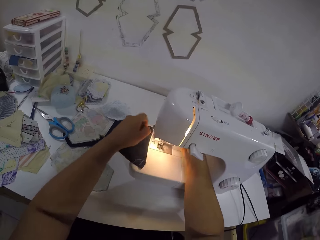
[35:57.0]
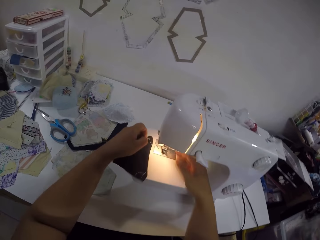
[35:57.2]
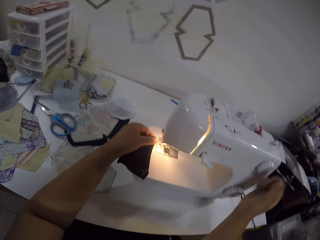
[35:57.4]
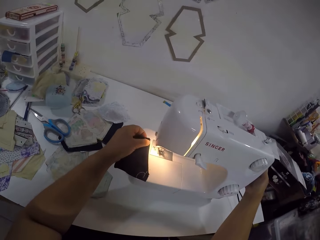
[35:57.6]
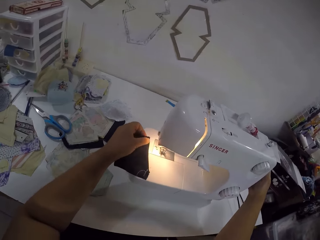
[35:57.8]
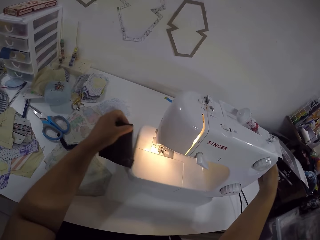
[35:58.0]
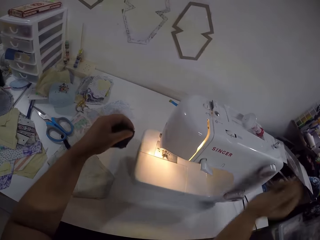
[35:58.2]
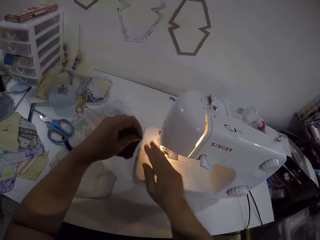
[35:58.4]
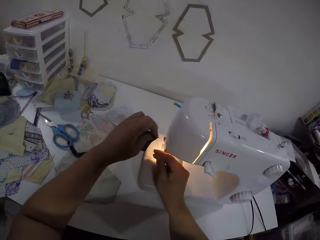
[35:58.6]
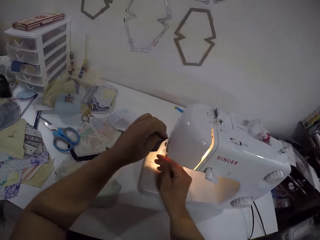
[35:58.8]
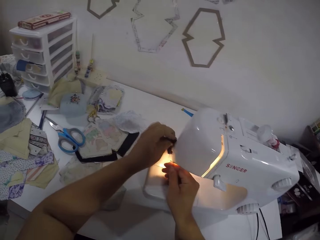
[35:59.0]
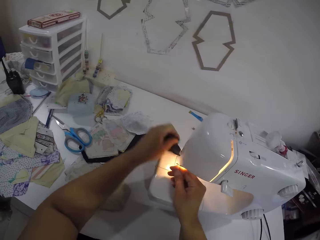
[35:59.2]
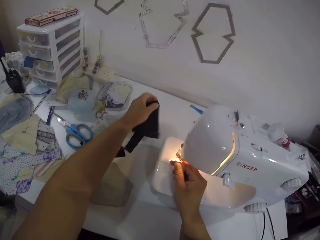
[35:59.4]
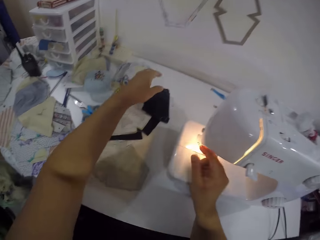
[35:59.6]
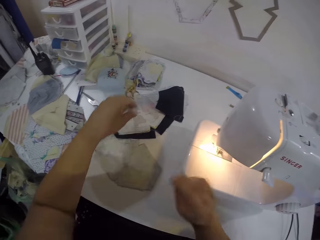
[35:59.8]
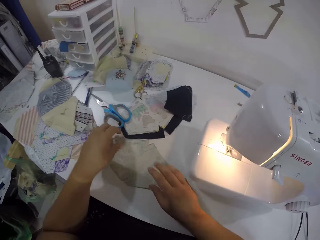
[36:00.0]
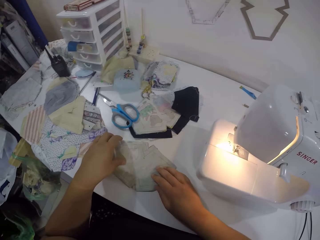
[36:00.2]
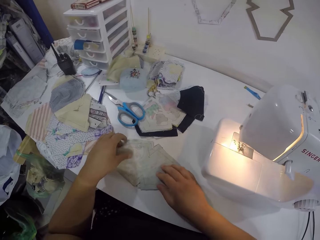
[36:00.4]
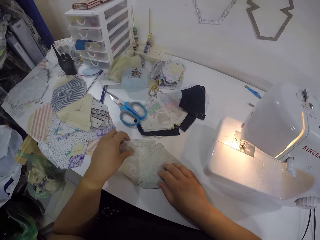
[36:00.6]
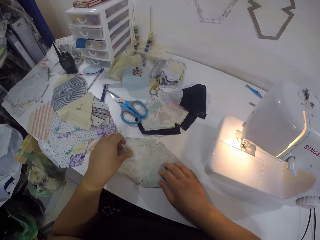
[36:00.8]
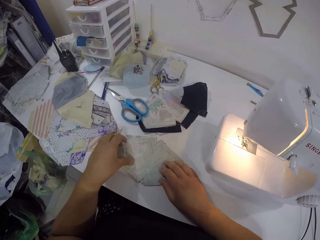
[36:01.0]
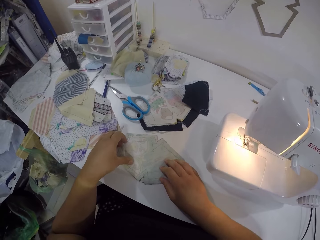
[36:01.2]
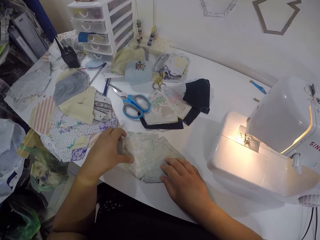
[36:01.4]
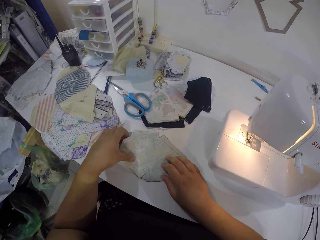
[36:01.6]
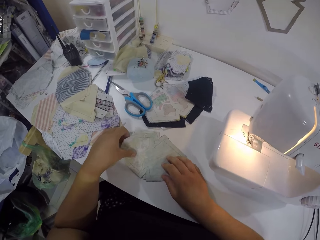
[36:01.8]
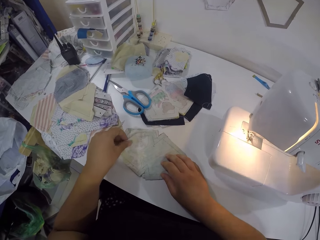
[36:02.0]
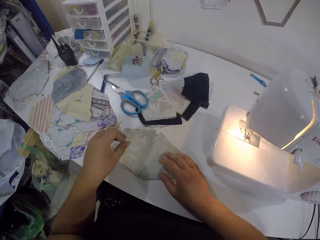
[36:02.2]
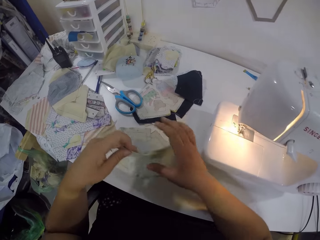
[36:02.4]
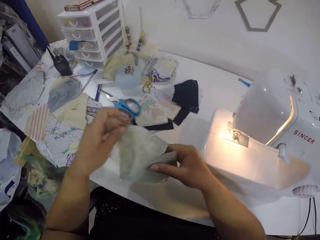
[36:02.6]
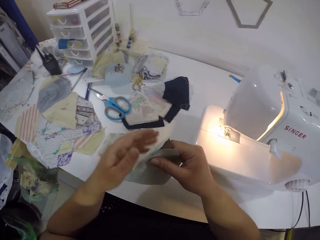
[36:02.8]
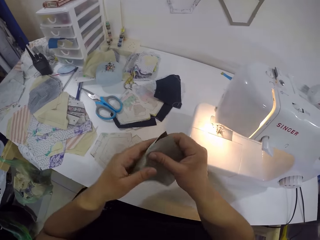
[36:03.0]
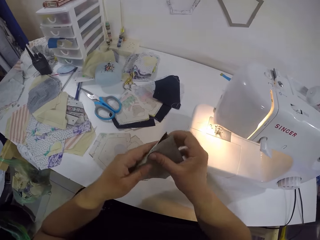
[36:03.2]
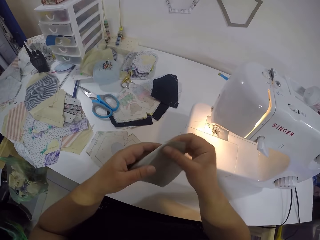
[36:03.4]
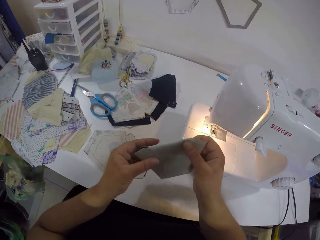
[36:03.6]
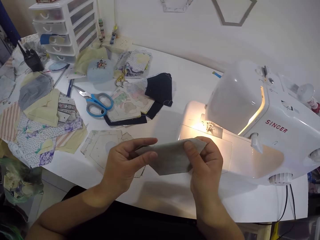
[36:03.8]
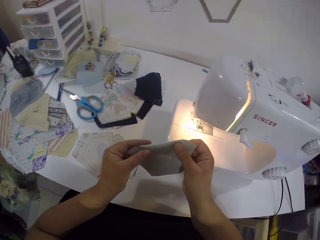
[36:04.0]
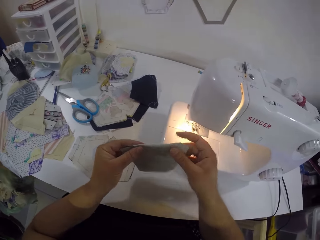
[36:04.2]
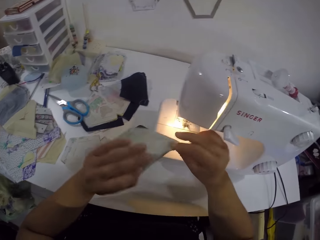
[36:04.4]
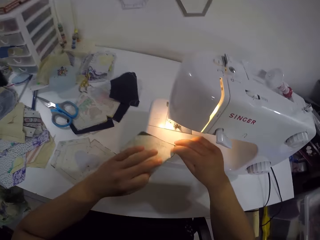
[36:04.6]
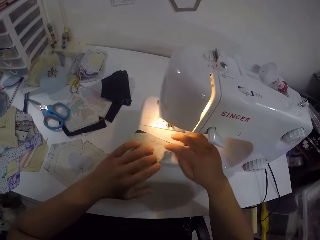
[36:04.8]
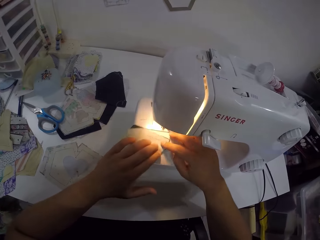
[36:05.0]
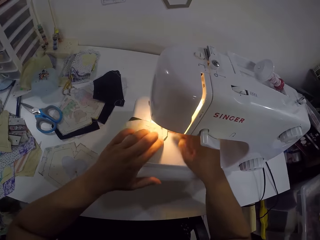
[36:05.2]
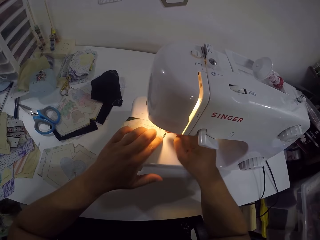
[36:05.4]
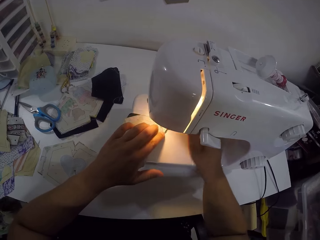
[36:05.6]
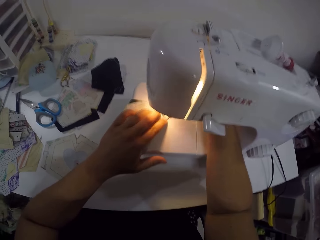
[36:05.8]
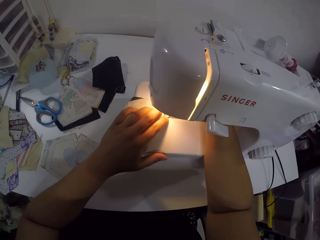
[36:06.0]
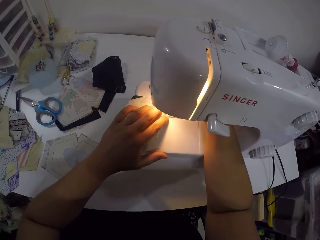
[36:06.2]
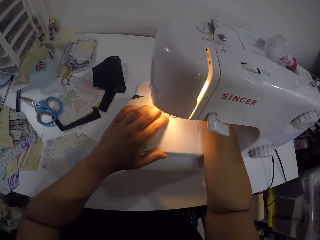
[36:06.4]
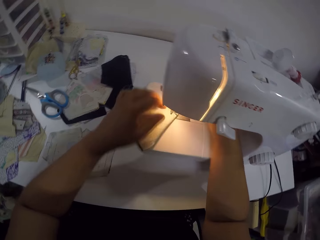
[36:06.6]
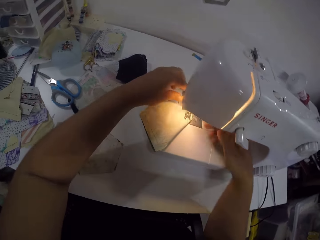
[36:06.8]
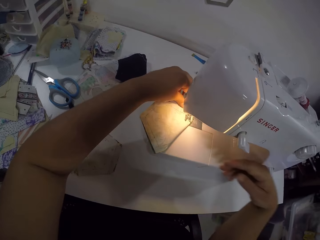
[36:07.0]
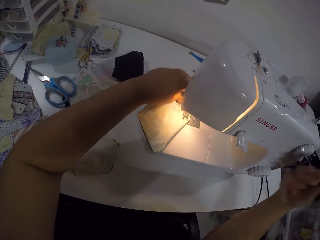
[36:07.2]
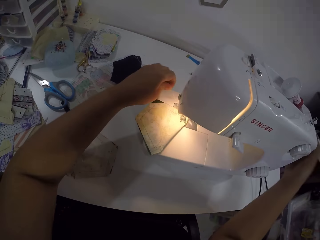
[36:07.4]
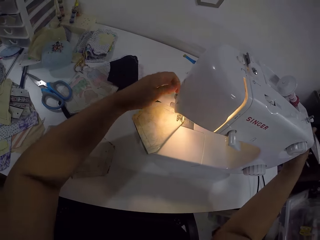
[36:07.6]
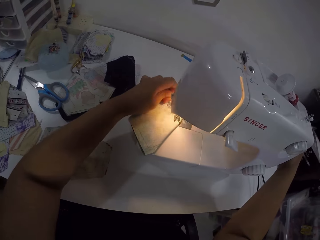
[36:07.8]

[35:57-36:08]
The camera wearer picks the fabric from the needle plate with her left hand. She touches the thread. She turns the handle wheel on the sewing machine with her right hand. She touches the sewing machine. She holds the thread in her left hand. She cuts the thread in her right hand with the thread cutter. She touches the thread. She places the fabric in her left hand on a table. She picks the fabric from the table with both hands. She folds the fabric with both hands. She places the fabric in both hands on the needle plate. She pushes the fabric under a presser foot with both hands. She puts her hand on the sewing machine. She turns the handle wheel on the sewing machine with her right hand.

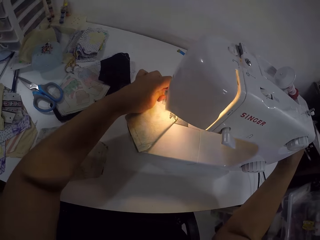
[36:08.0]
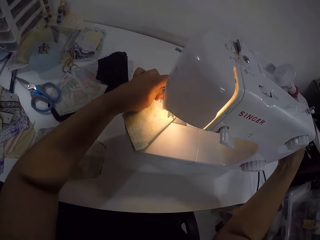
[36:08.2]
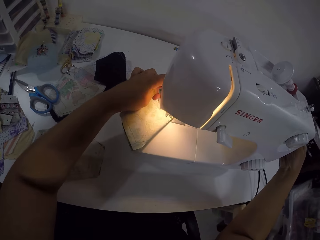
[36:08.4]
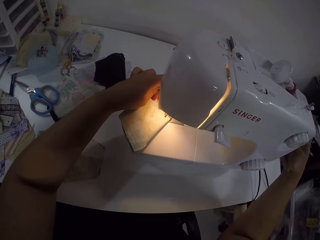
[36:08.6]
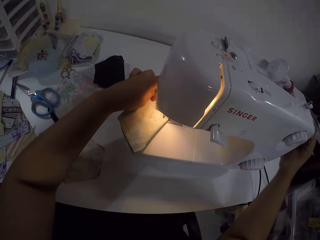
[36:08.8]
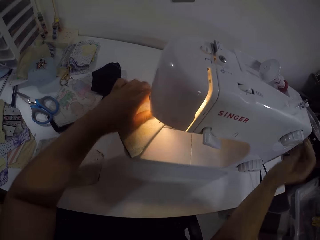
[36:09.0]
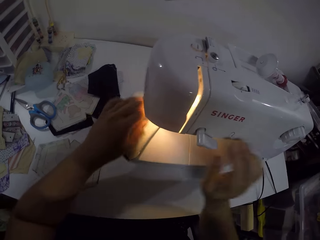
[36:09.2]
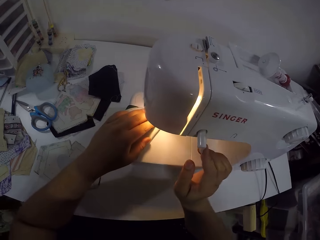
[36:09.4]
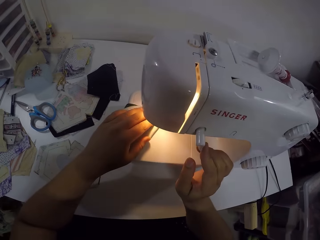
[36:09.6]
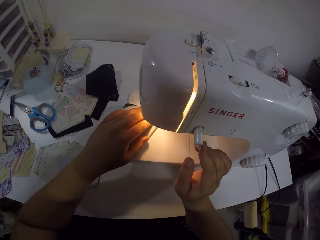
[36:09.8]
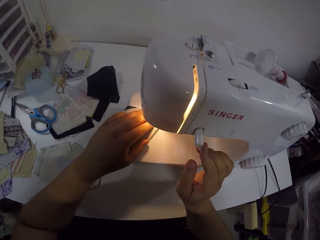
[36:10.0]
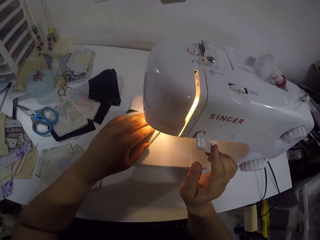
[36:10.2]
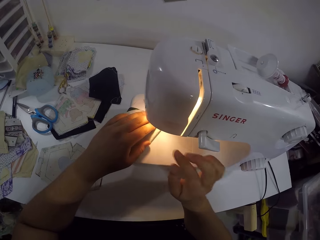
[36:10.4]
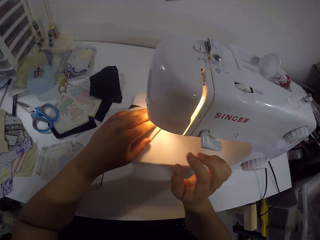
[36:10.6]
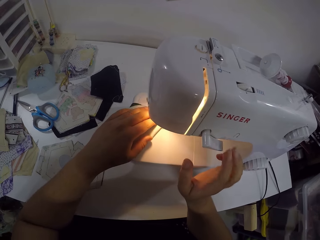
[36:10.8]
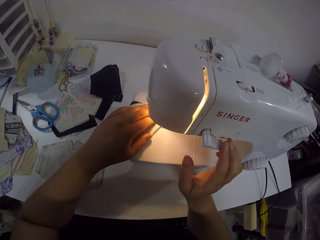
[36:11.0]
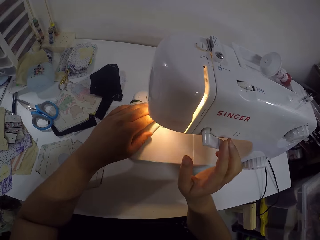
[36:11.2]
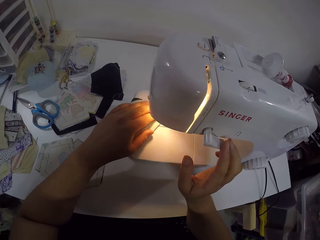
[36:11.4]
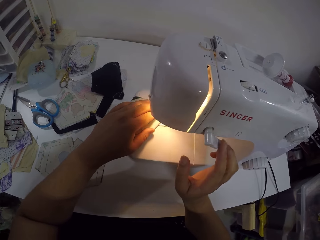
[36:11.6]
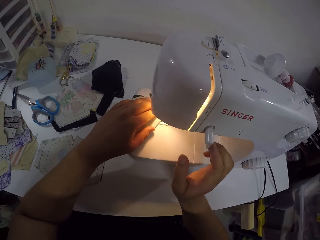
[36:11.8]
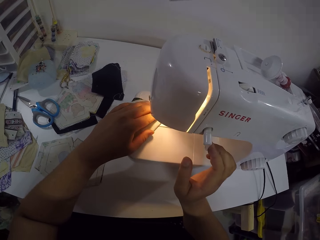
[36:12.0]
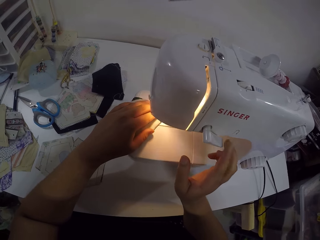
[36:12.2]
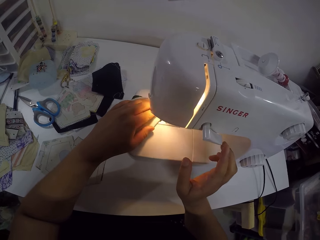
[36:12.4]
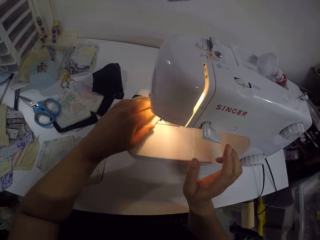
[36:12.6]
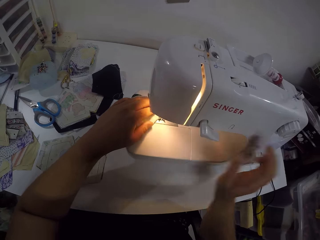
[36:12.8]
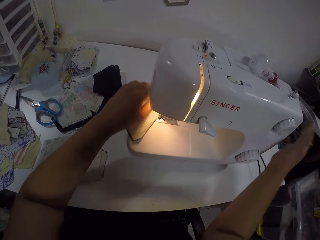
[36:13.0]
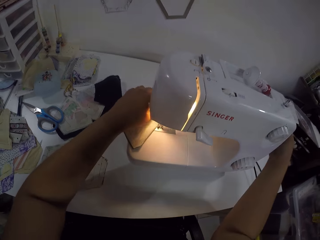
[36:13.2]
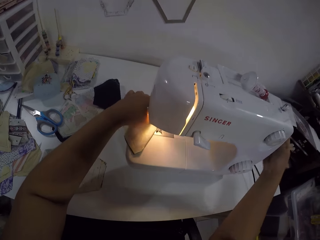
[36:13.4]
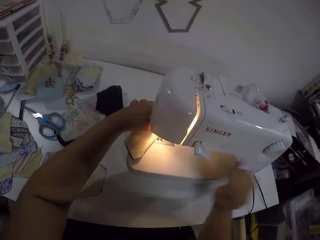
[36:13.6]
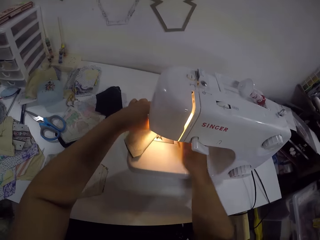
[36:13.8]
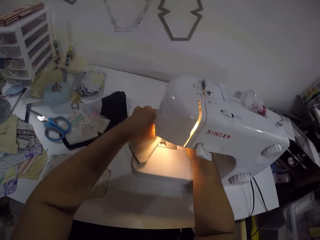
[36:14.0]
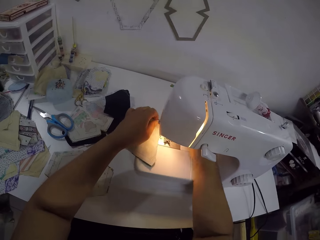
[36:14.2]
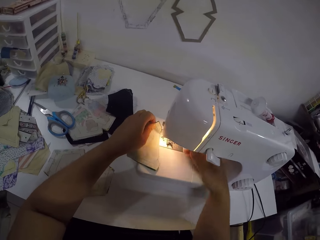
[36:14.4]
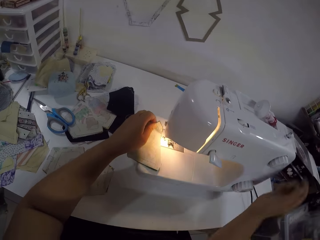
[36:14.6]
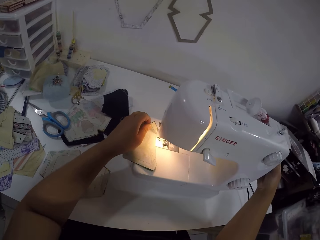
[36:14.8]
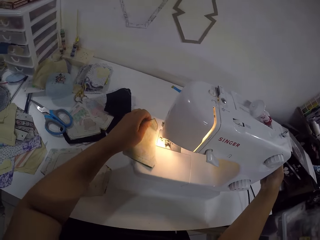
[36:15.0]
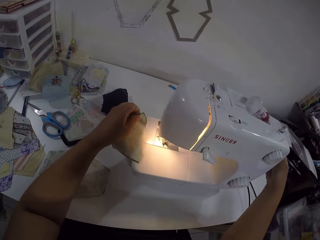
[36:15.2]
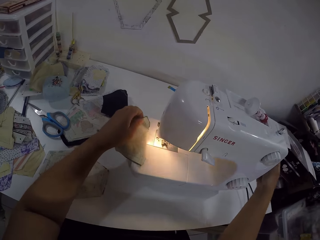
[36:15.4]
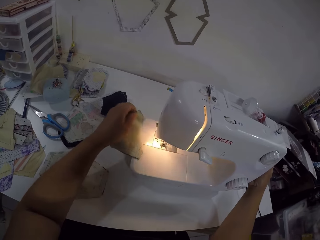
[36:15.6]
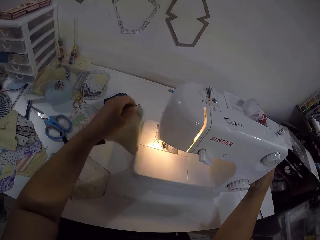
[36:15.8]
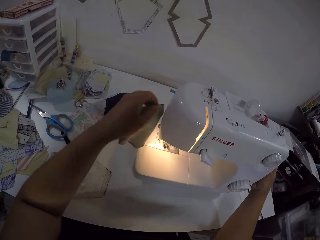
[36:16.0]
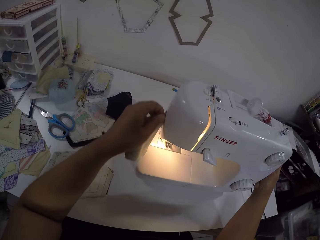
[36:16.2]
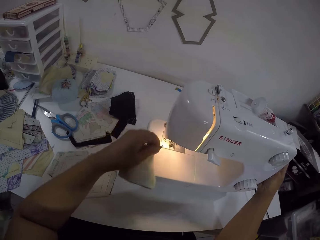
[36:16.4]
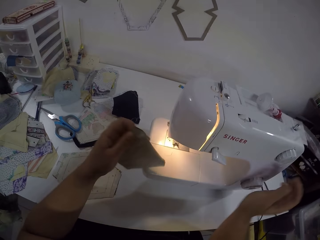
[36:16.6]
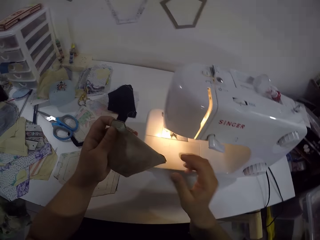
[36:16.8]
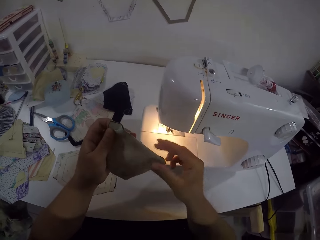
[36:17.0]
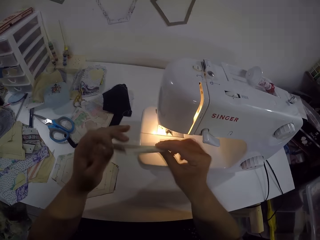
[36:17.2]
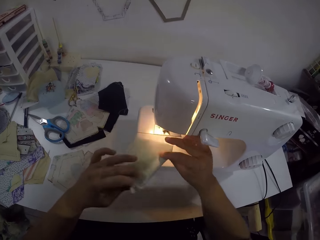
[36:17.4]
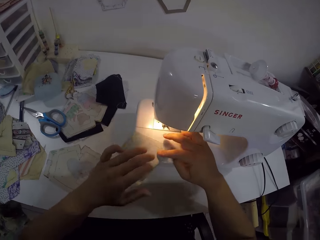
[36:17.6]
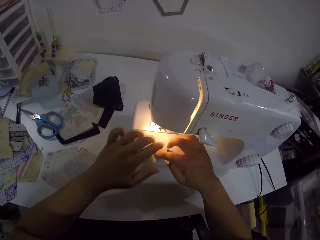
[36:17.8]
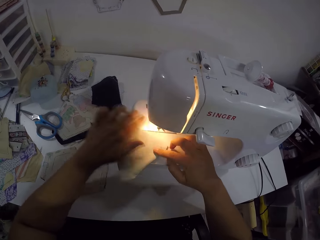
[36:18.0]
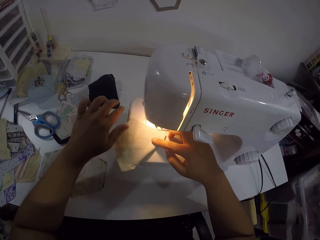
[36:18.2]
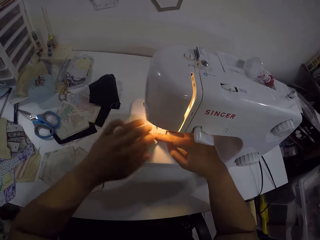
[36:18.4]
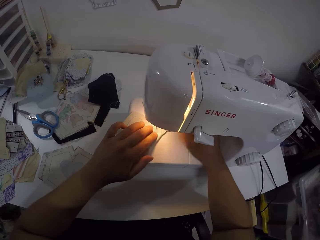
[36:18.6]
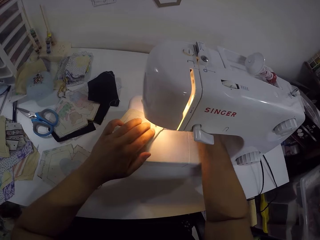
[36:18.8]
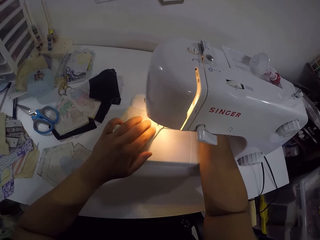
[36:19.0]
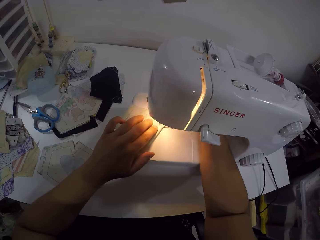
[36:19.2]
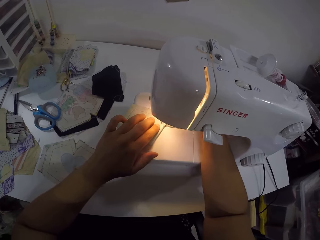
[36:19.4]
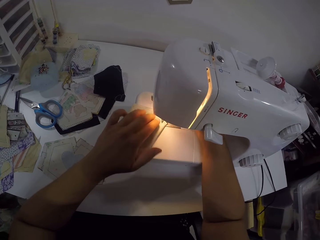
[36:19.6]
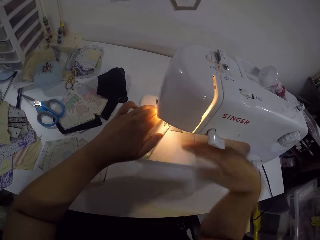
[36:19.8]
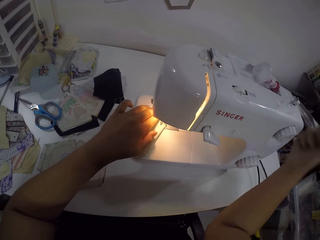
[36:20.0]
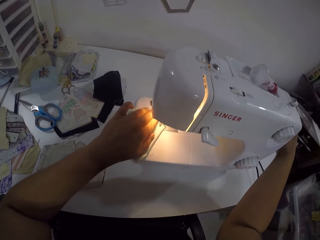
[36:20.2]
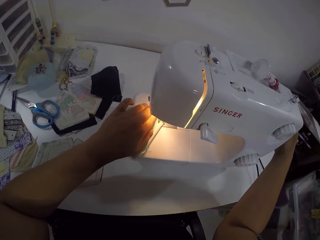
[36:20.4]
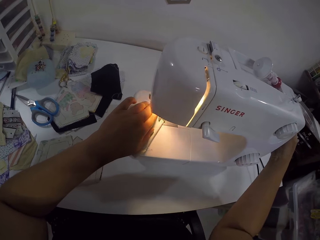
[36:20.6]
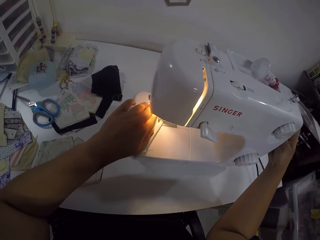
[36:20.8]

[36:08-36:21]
The camera wearer touches the sewing machine. She operates the reverse sewing lever on the sewing machine with her right hand. She sews the fabric with both hands. She operates the reverse sewing lever on the sewing machine with her right hand. She touches the sewing machine. She turns the handle wheel on the sewing machine with her right hand. She touches the sewing machine and puts her hand on the sewing machine. She turns the handle wheel again. She touches the sewing machine. She picks the fabric from the needle plate with her left hand. She cuts the thread in her right hand with the thread cutter. She holds the fabric in both hands. She places the fabric in both hands on the needle plate. She pushes the fabric under a presser foot with both hands. She sews the fabric with both hands. She puts her hand on the sewing machine and touches the sewing machine. She turns the handle wheel on the sewing machine with her right hand.
